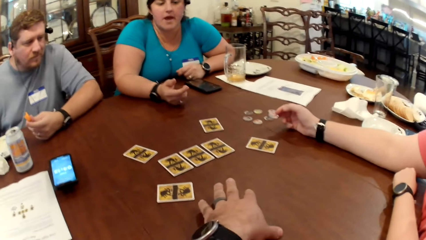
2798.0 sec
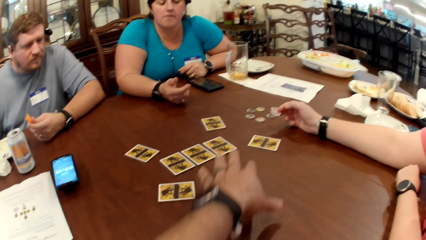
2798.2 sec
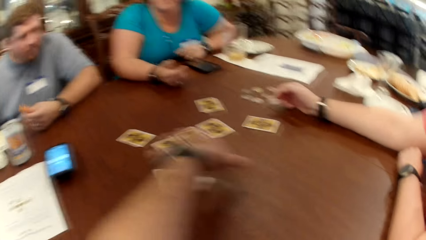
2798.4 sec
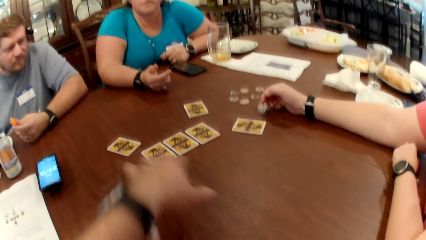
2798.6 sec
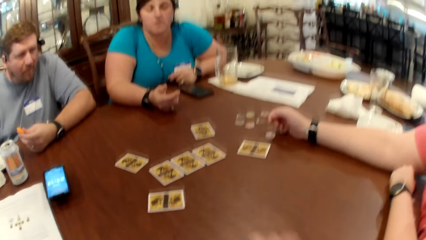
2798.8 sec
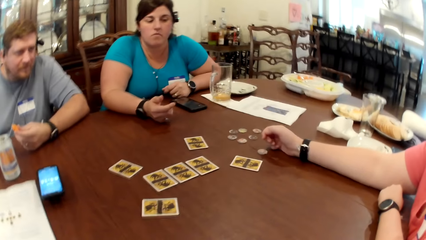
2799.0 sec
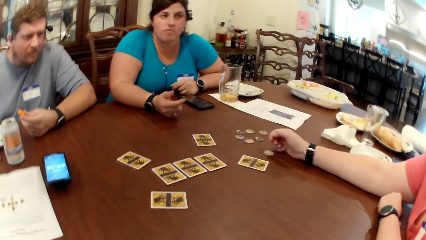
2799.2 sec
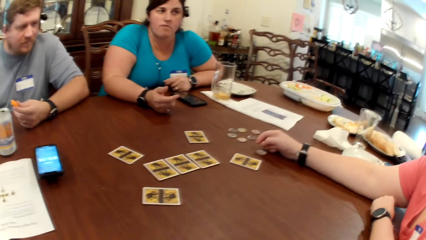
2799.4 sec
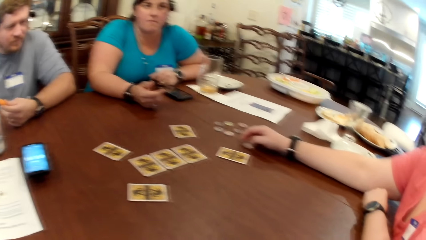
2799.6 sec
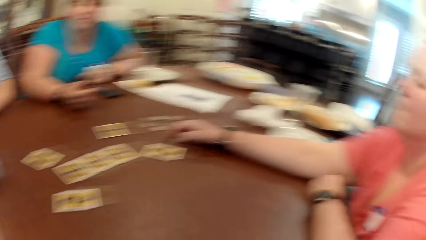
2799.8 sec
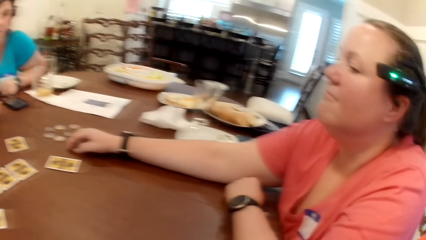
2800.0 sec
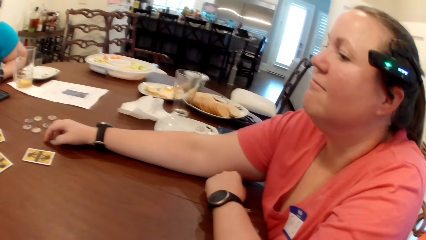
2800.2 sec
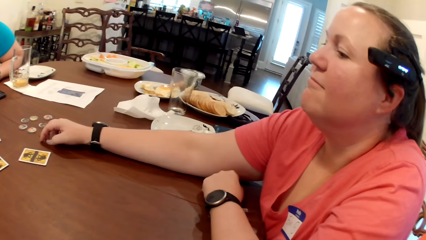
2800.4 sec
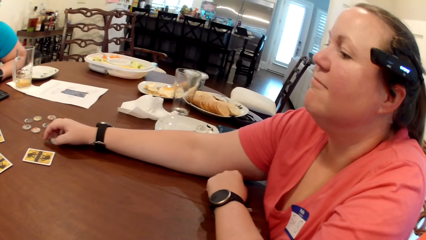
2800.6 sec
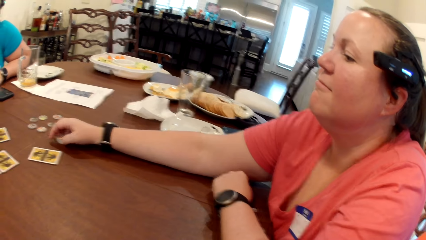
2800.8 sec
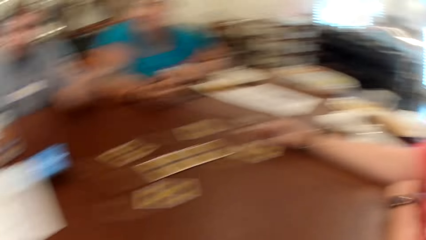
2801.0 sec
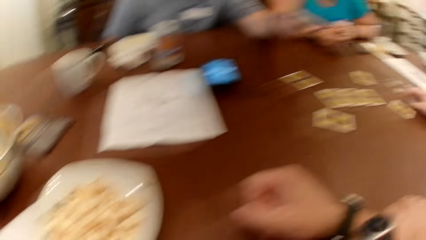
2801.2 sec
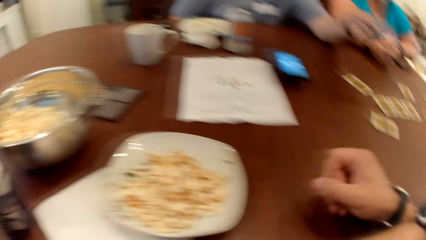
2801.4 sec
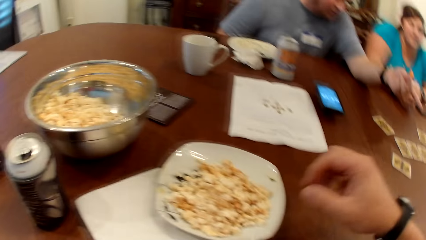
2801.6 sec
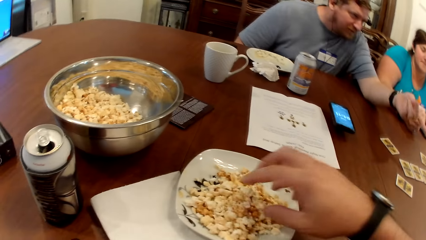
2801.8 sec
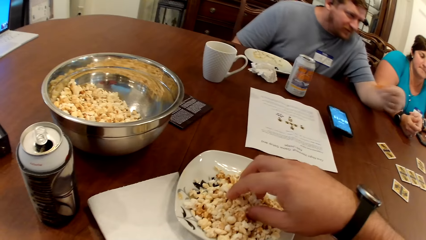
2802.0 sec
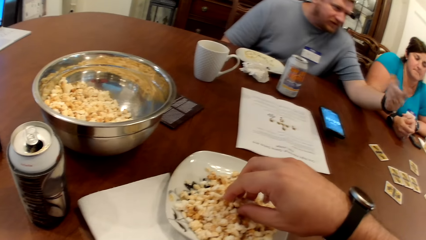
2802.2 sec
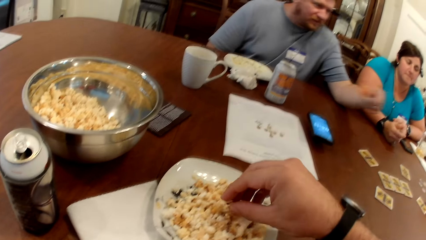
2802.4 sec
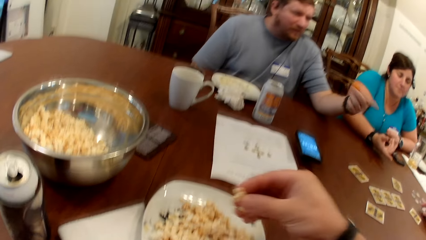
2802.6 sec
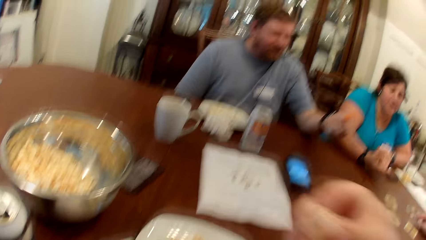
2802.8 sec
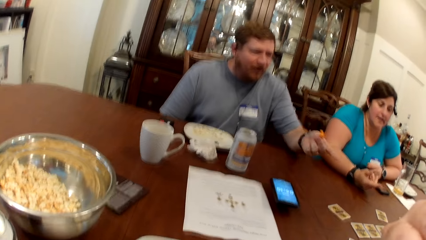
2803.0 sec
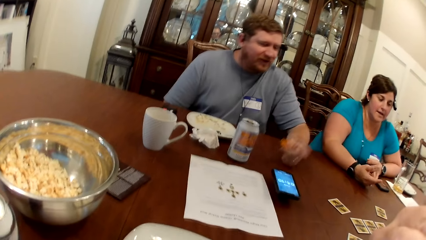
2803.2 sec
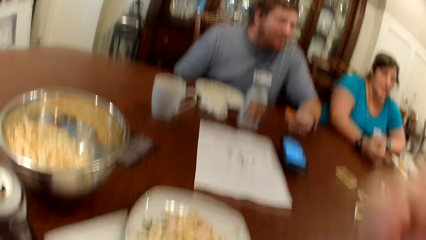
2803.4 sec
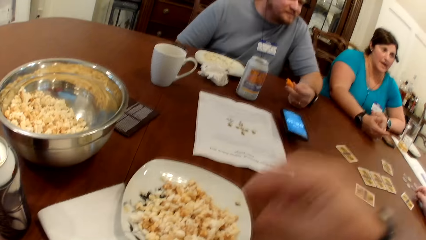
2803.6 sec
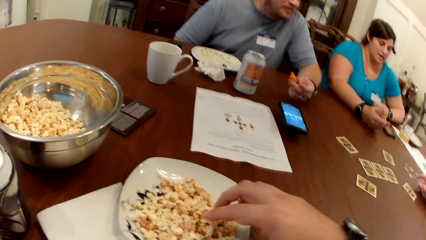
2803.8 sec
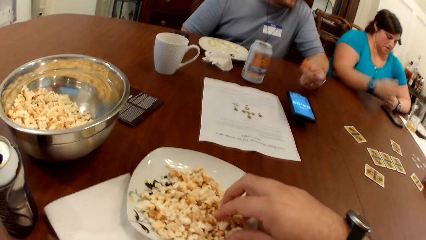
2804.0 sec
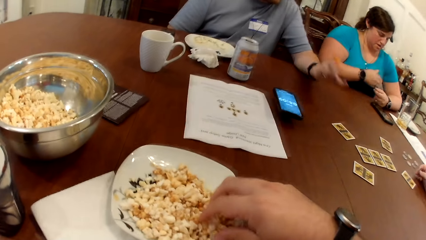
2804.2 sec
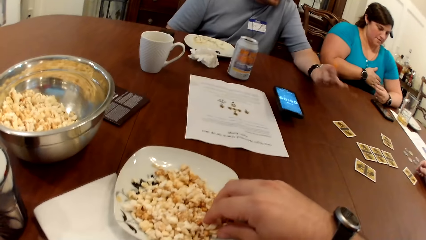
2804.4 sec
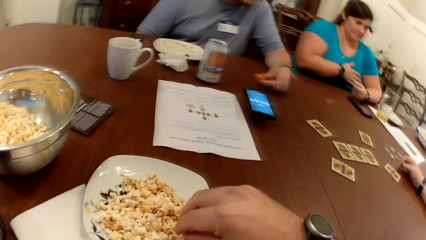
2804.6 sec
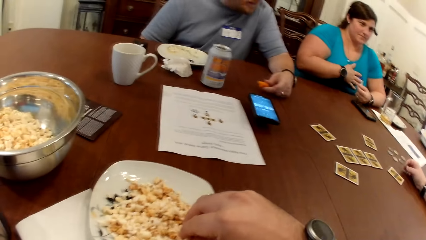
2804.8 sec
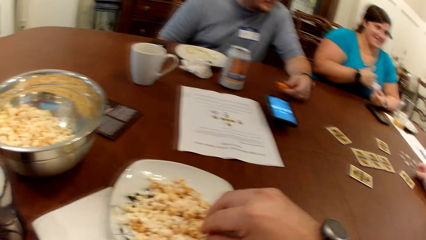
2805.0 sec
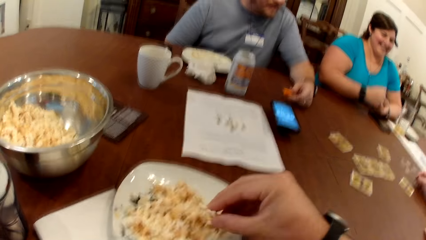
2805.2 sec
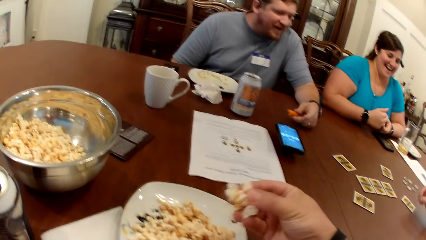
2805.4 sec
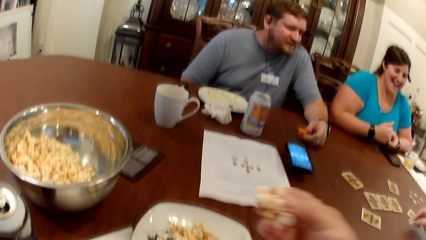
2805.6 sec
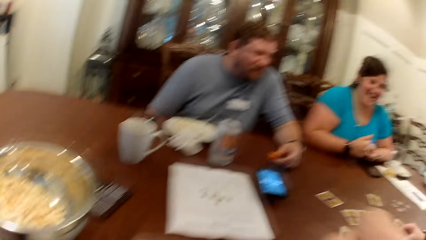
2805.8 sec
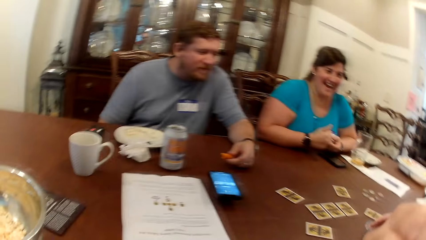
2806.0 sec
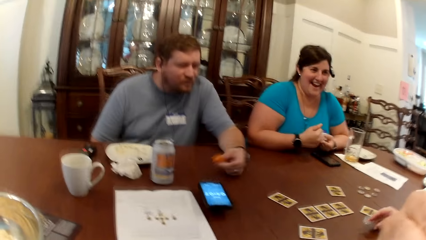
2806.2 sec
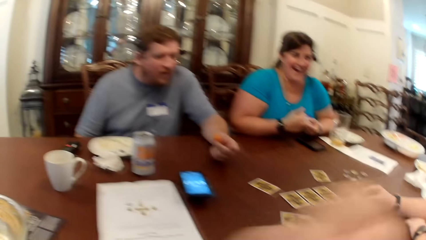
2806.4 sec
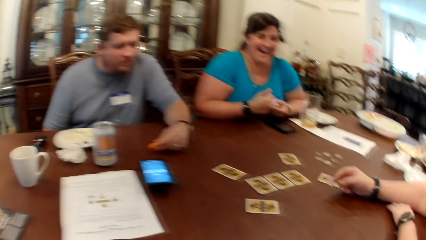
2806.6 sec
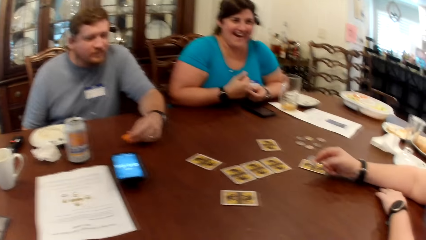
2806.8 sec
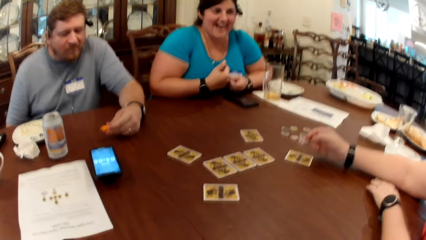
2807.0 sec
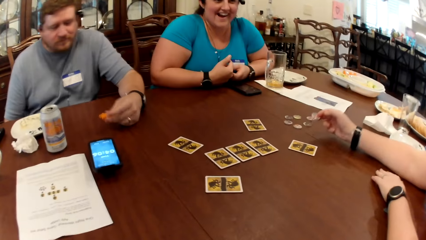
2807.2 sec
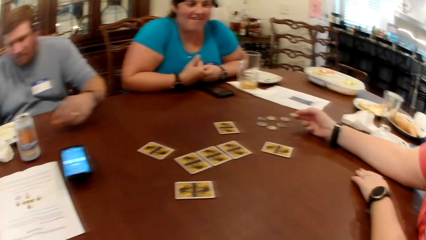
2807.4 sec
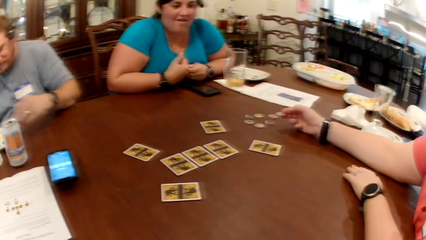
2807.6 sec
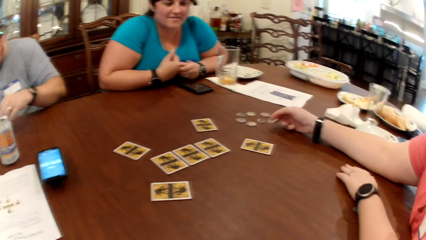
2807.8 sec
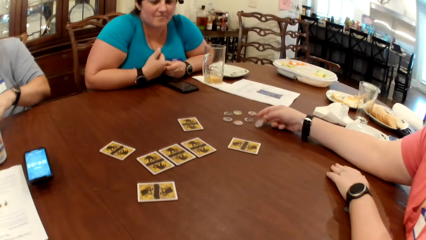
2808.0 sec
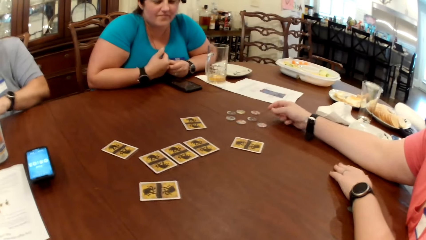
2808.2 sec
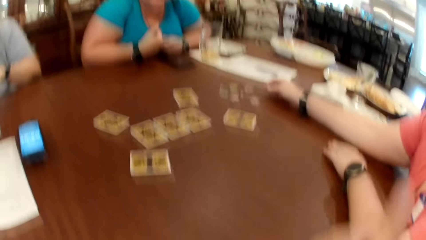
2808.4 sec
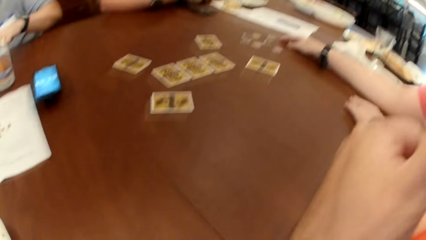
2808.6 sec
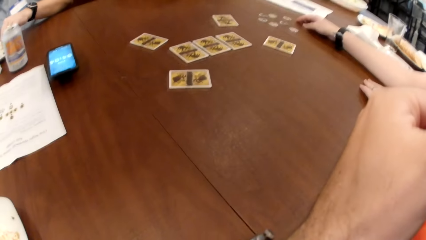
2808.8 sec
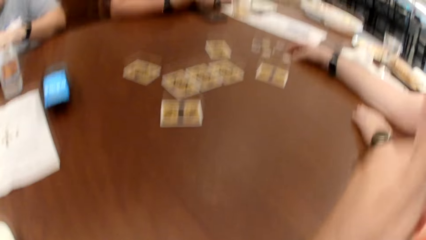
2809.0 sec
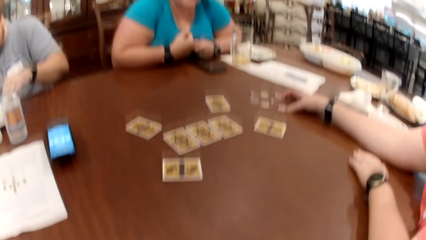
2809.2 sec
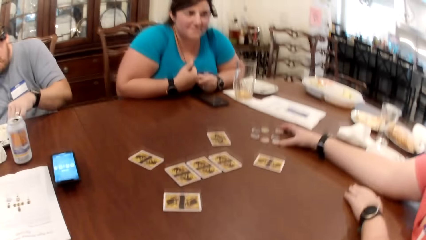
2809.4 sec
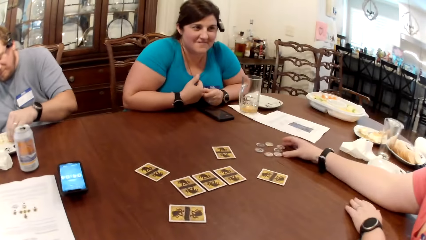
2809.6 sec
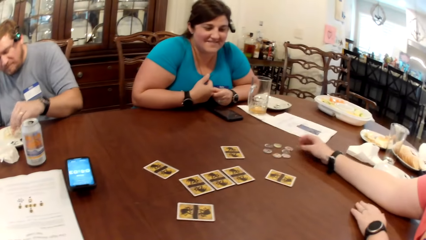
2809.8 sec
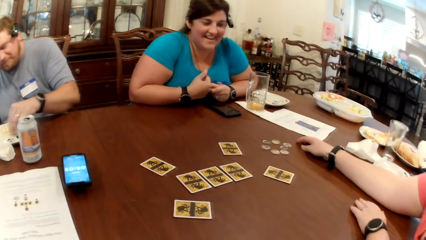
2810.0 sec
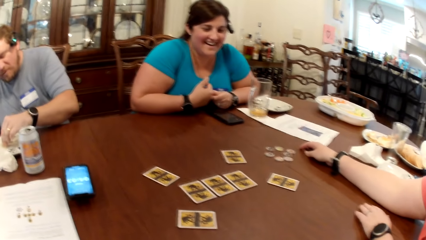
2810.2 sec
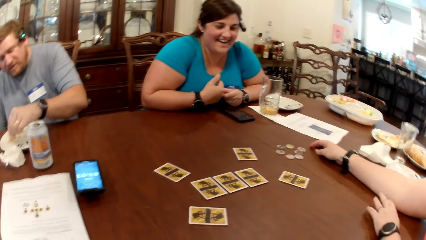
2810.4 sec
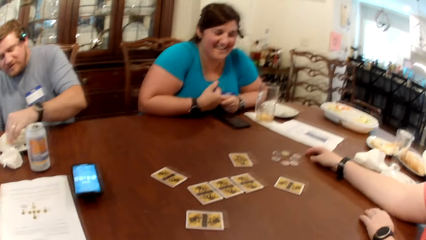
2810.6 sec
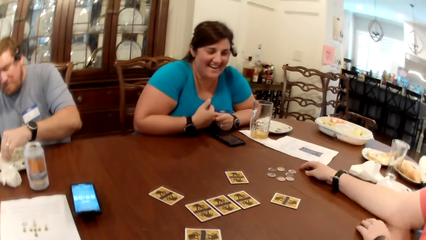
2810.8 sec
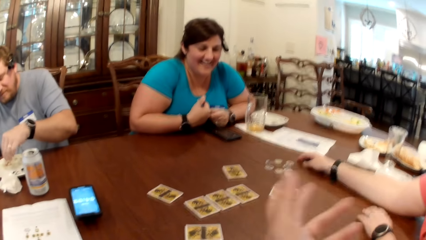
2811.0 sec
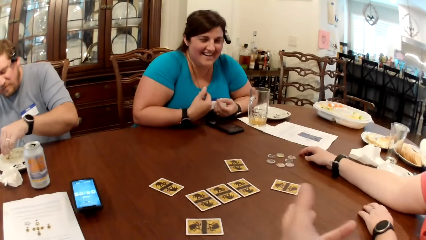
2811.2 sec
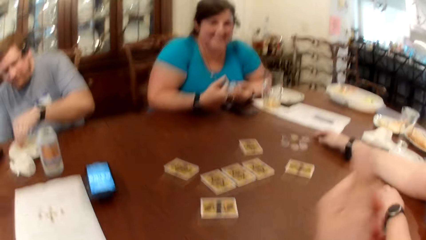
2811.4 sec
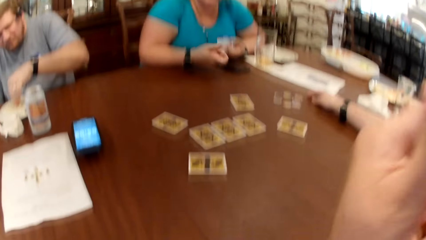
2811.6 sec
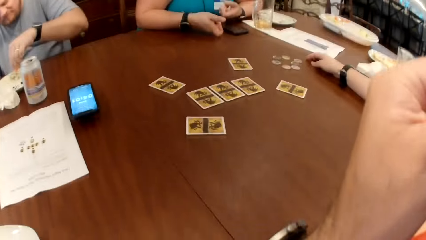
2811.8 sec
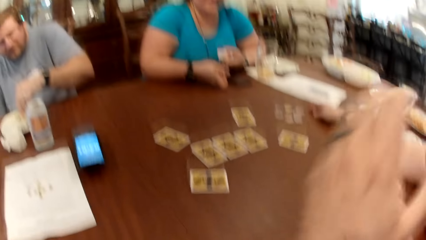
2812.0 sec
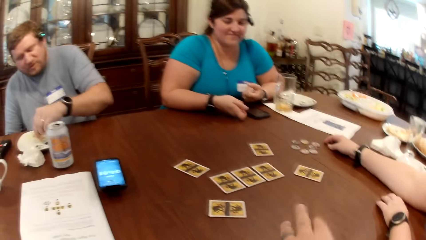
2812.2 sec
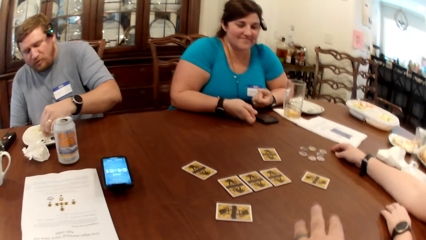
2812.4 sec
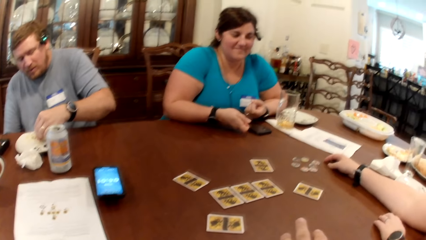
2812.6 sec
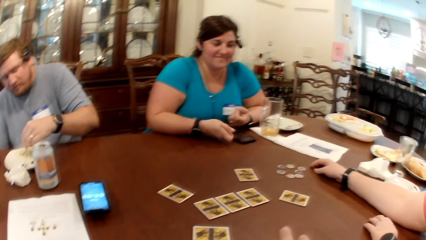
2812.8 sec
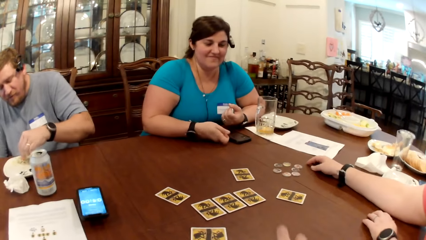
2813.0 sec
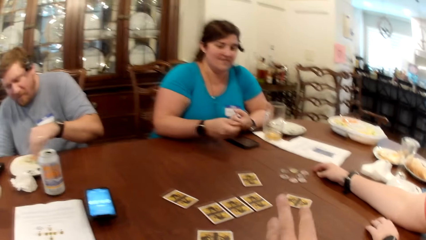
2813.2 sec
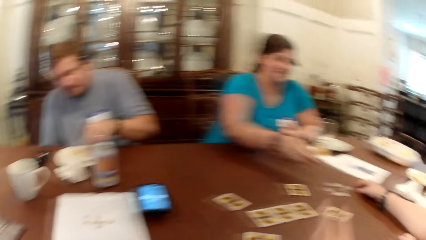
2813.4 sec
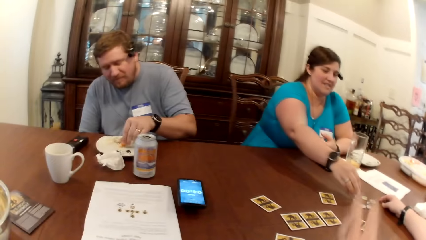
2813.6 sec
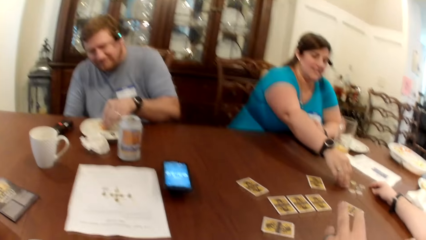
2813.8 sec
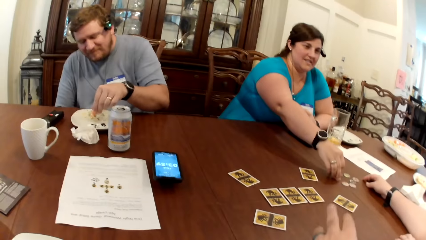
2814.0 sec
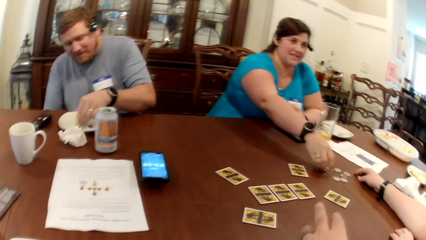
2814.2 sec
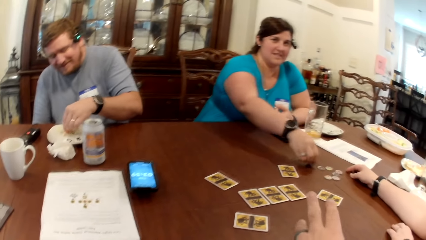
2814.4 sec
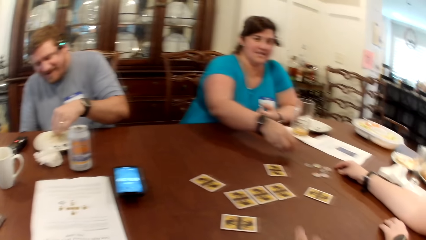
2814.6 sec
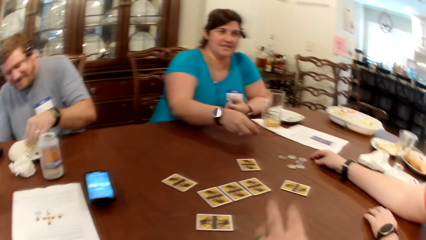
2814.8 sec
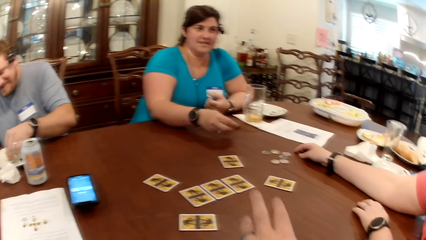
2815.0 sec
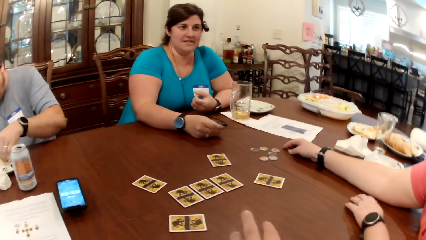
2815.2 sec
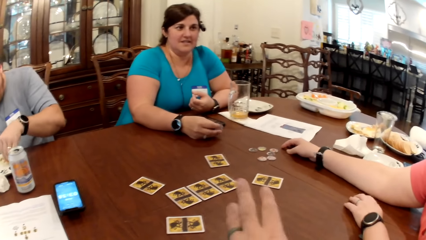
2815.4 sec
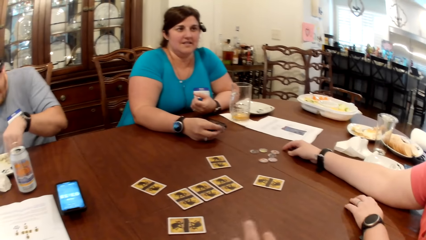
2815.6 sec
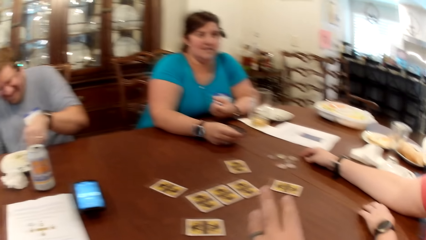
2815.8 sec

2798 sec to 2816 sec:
The woman drops the token on the table with her left hand. She picks the token on the card on the table with her left hand. The camera wearer picks from the plate of popcorn on the table with his right hand. He picks from the plate of popcorn again. The woman drops the token on the table with her left hand. She moves the token with her left hand on the table. The man gathers the cream in the plate with the carrot in his left hand. Another woman picks the token on the table with her right hand.
